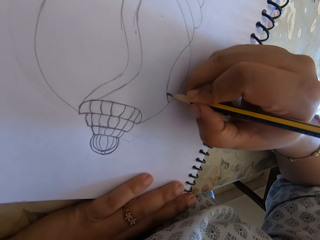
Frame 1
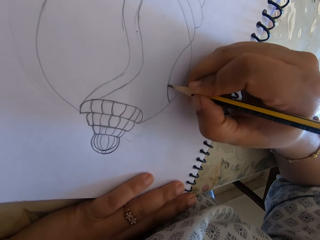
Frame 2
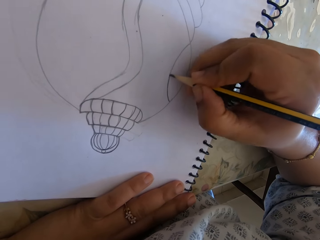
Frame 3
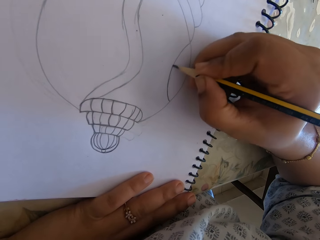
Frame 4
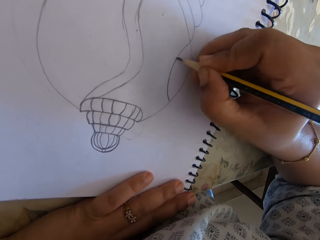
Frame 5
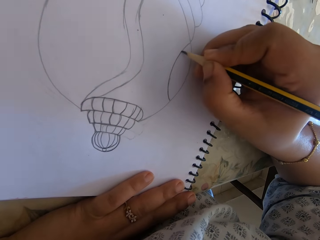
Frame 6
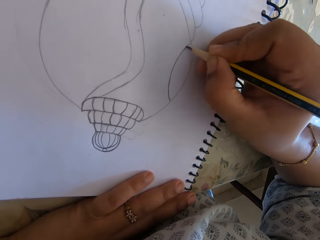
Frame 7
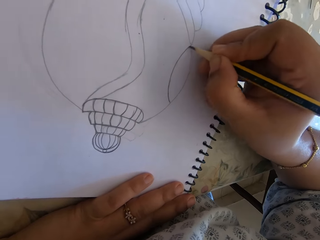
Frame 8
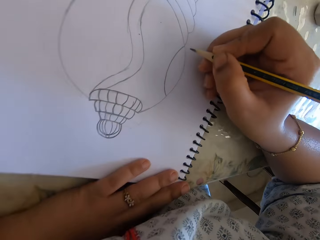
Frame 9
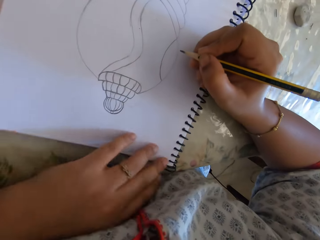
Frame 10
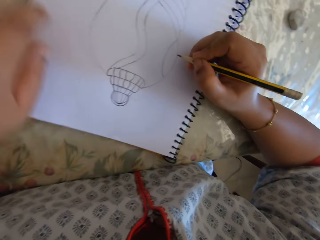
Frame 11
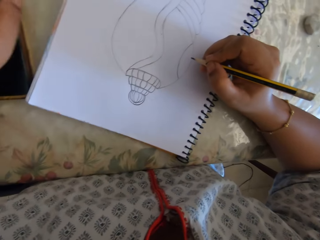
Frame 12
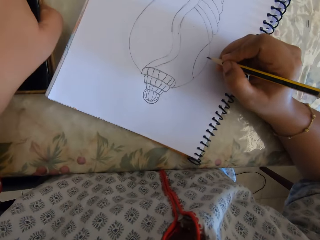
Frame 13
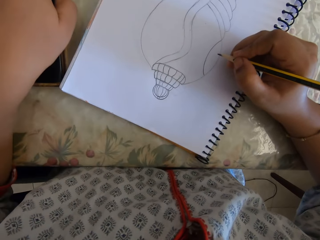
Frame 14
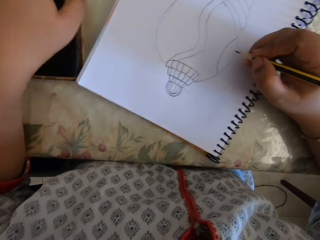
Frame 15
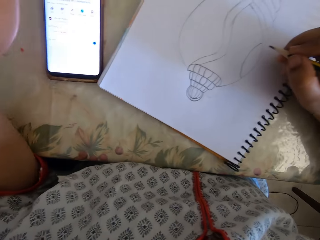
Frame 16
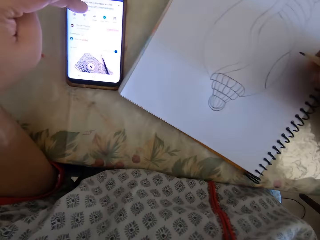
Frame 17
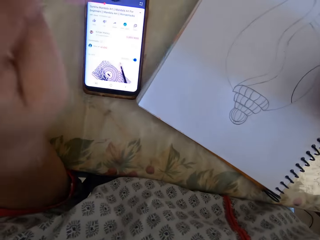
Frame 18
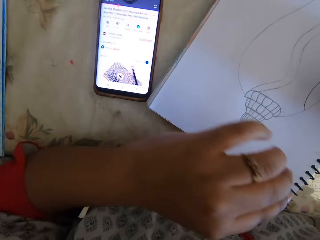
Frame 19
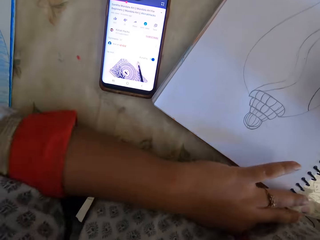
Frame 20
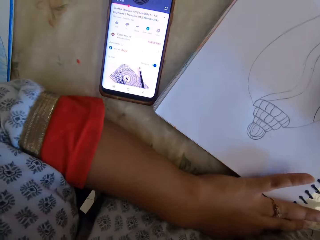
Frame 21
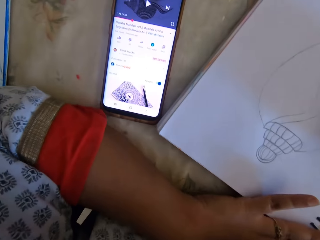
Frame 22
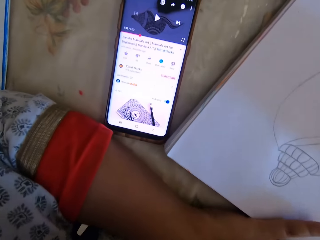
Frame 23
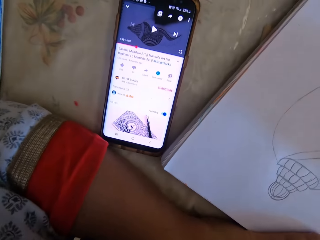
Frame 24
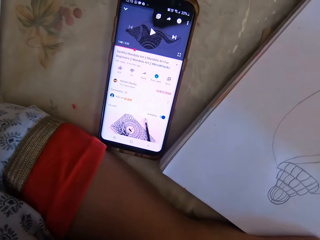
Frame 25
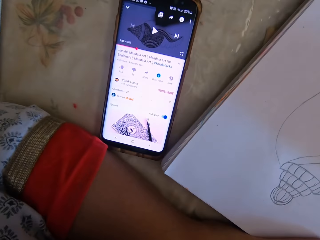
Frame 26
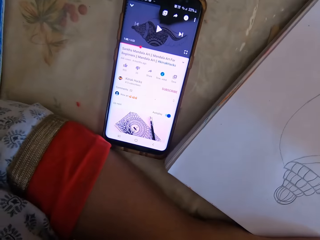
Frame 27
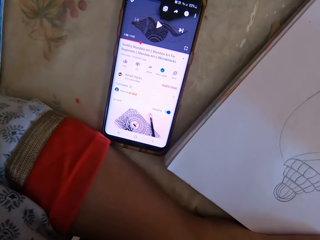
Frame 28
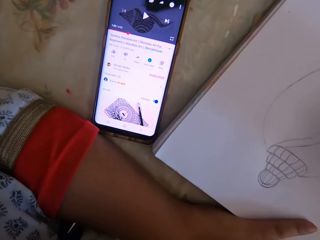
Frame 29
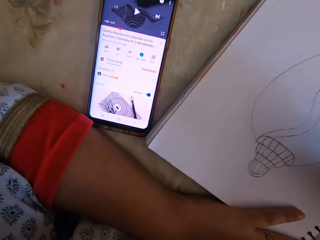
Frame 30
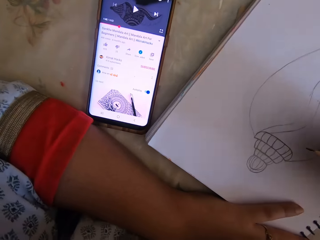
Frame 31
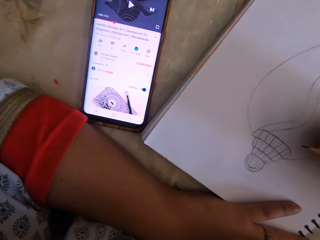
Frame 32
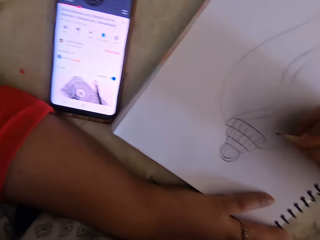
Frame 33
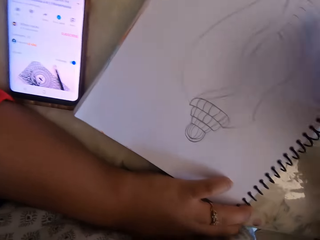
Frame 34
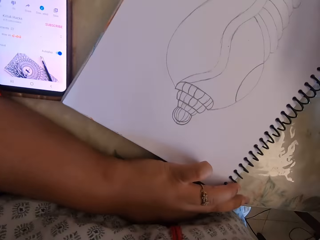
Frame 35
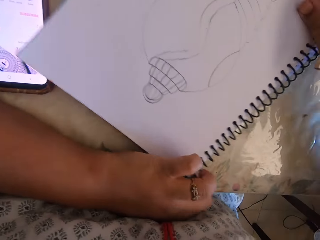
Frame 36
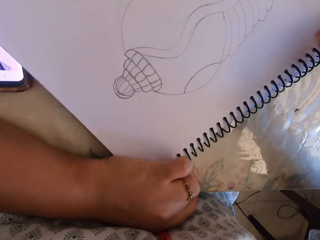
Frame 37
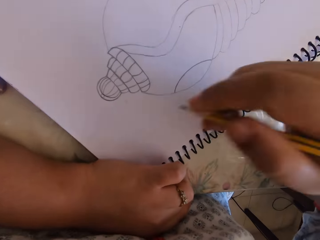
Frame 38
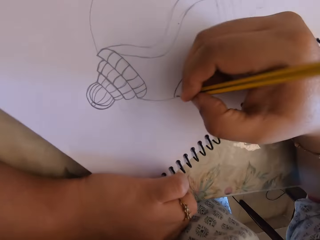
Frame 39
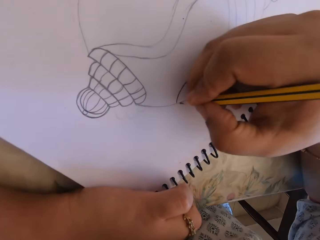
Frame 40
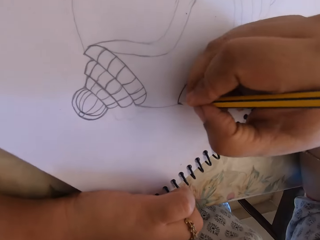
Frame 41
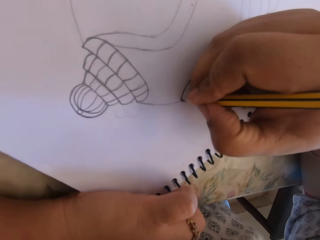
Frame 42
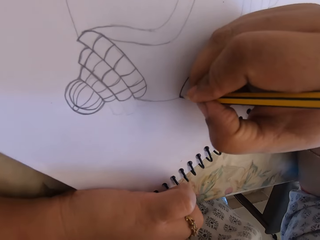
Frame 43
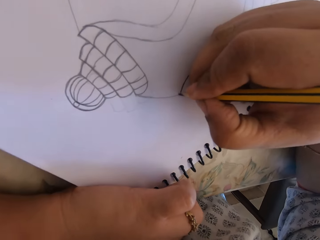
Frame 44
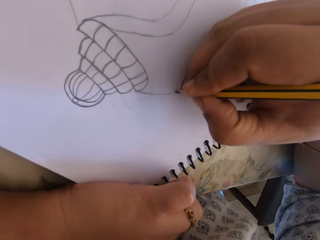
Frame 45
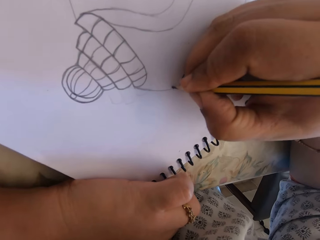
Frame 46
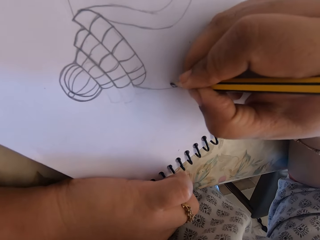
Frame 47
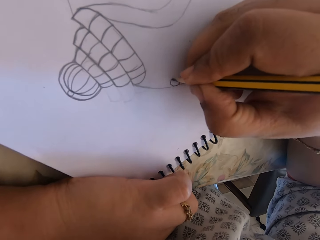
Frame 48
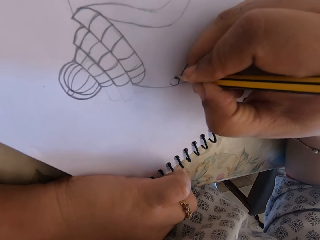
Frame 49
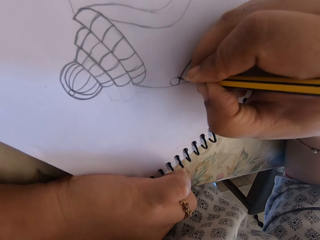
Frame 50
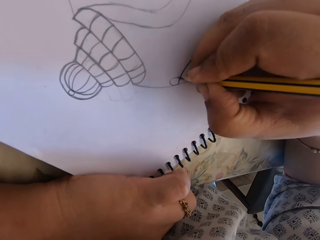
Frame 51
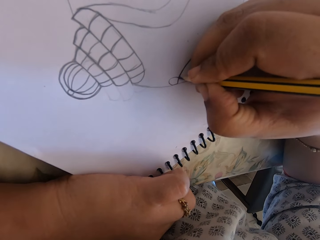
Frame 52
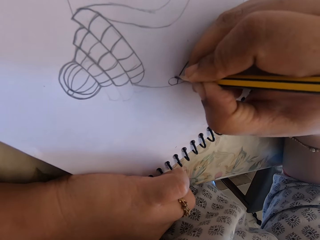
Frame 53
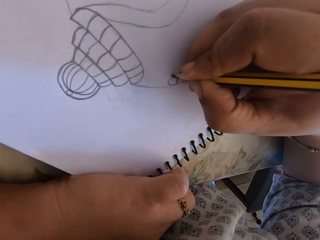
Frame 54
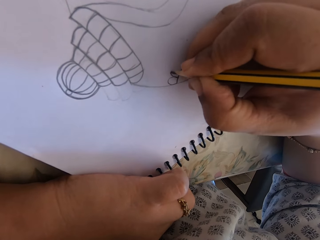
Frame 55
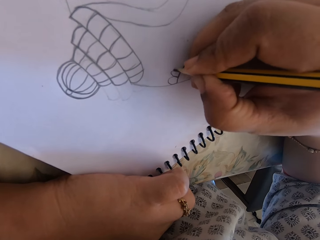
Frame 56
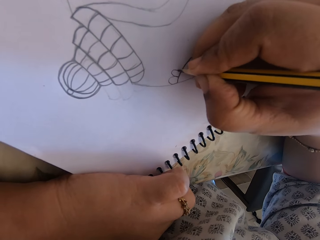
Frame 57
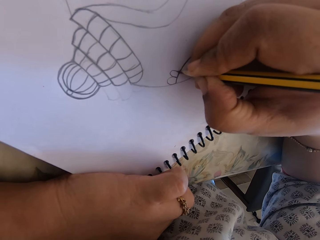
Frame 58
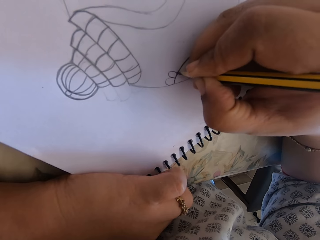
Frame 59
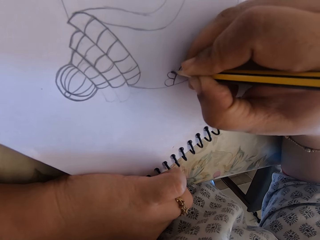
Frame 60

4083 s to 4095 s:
The camera wearer holds the phone. They switch the phone on. They touch the phone. They swipe on the phone's screen. They turn the book. They write. They draw on the book with the pencil.

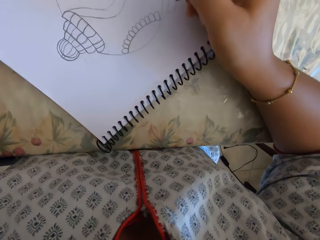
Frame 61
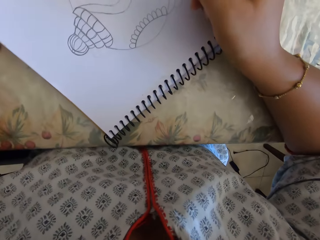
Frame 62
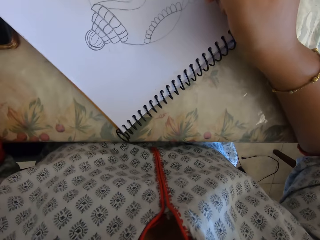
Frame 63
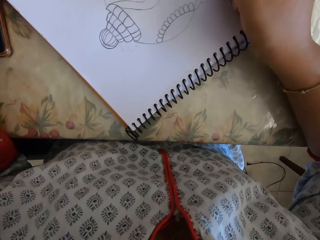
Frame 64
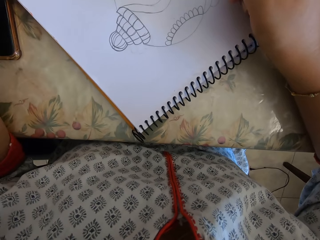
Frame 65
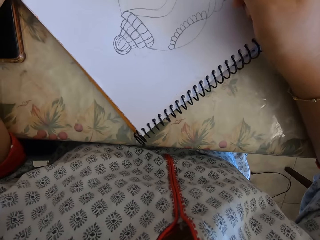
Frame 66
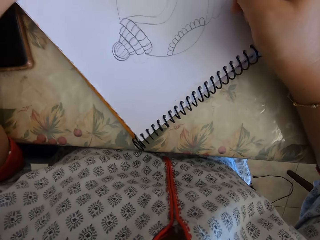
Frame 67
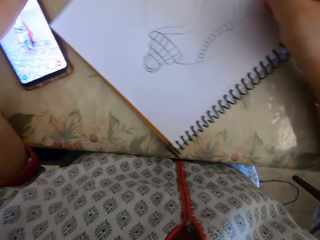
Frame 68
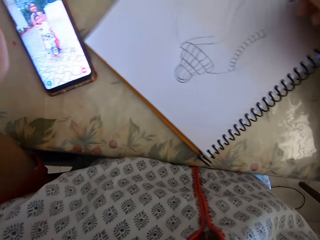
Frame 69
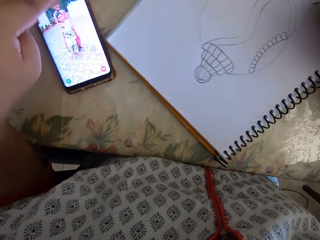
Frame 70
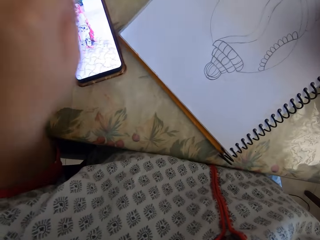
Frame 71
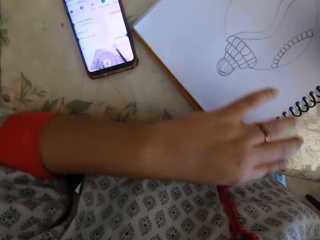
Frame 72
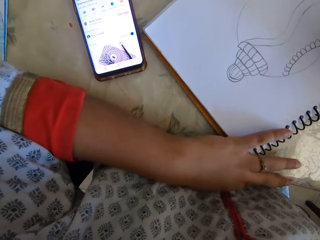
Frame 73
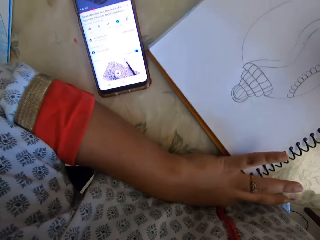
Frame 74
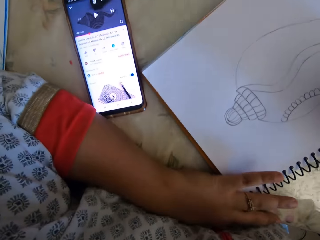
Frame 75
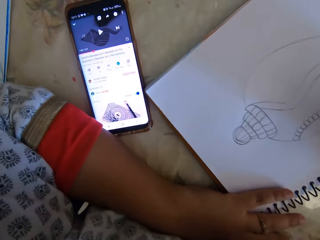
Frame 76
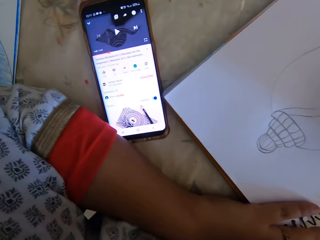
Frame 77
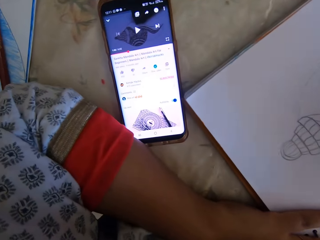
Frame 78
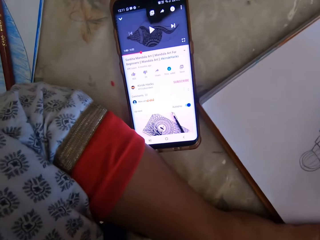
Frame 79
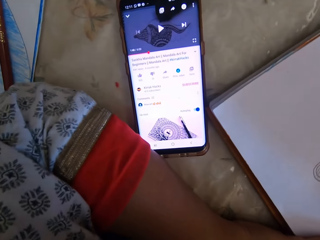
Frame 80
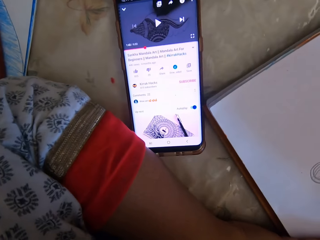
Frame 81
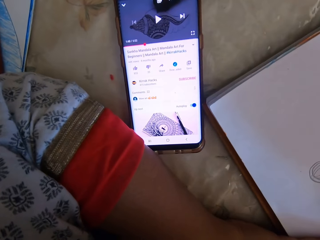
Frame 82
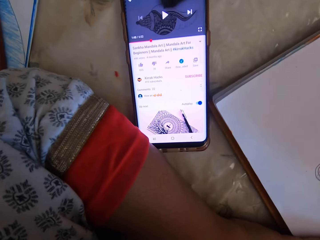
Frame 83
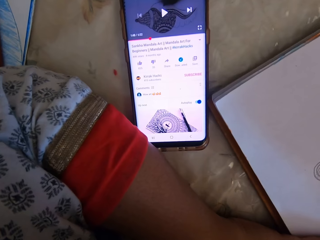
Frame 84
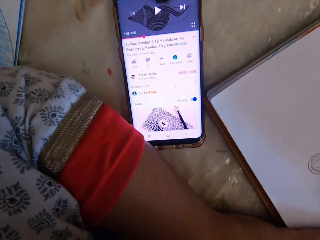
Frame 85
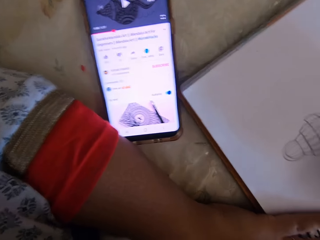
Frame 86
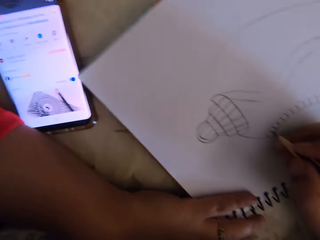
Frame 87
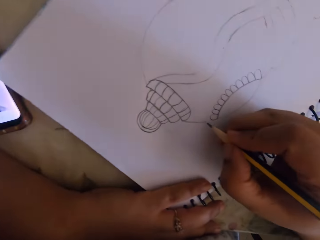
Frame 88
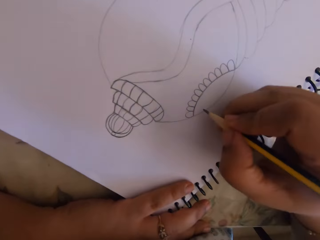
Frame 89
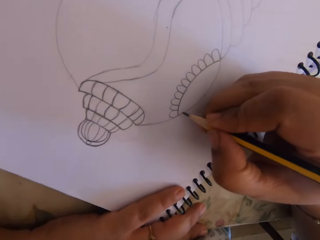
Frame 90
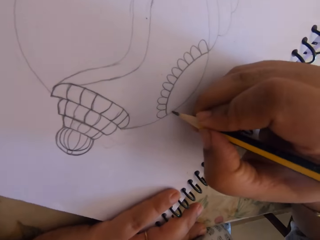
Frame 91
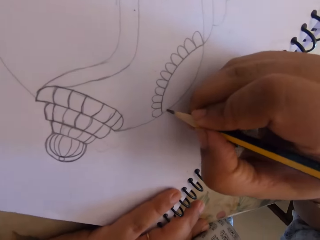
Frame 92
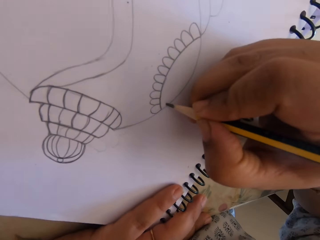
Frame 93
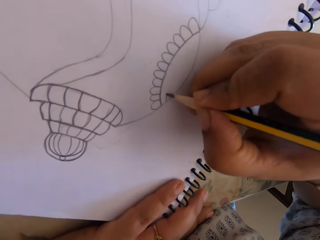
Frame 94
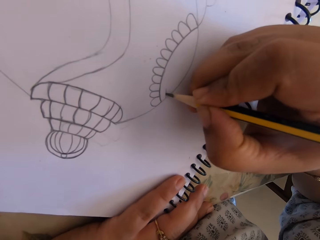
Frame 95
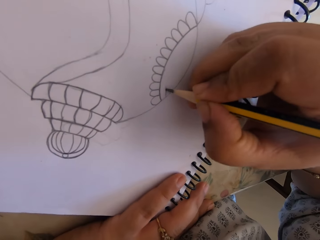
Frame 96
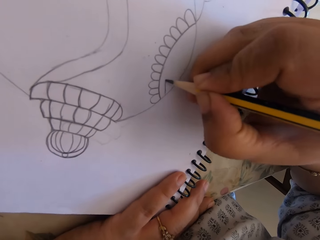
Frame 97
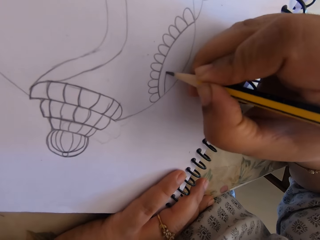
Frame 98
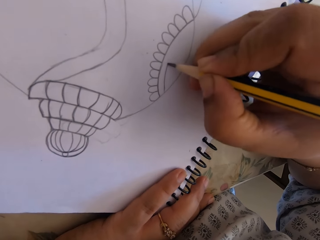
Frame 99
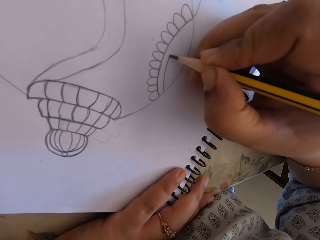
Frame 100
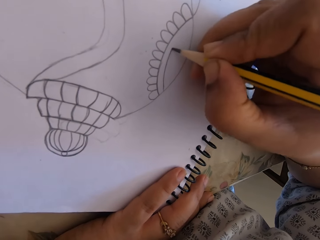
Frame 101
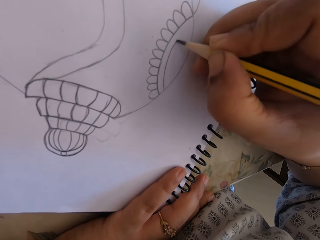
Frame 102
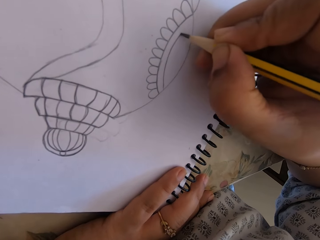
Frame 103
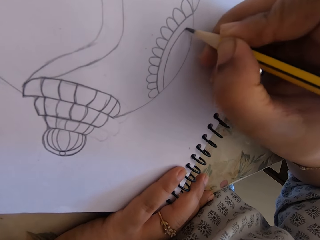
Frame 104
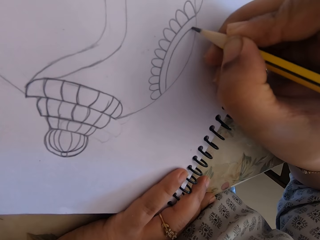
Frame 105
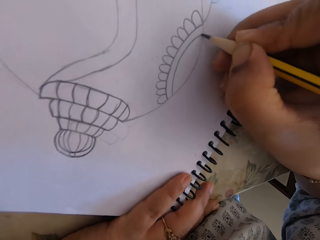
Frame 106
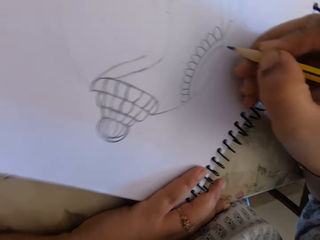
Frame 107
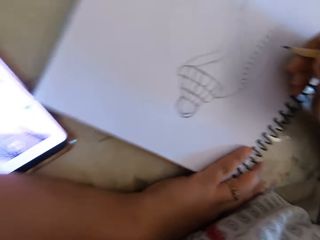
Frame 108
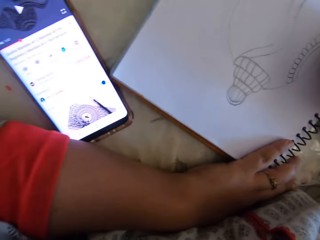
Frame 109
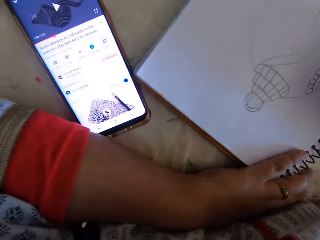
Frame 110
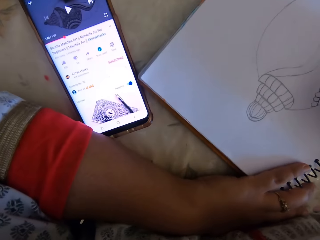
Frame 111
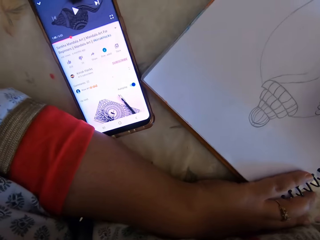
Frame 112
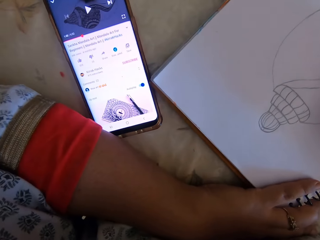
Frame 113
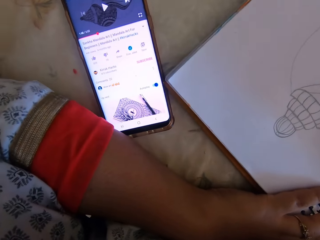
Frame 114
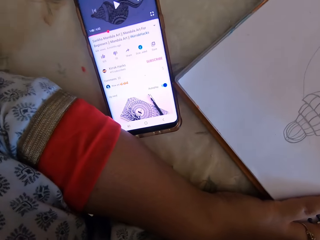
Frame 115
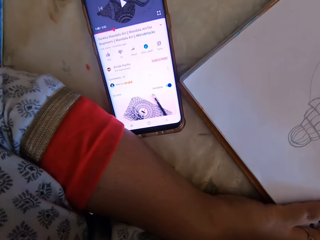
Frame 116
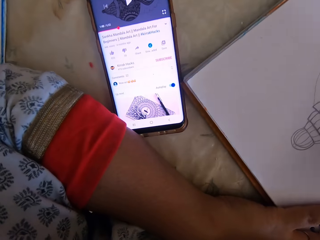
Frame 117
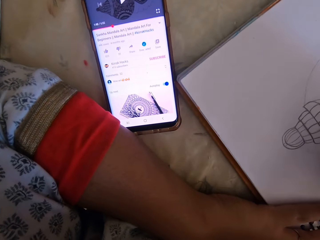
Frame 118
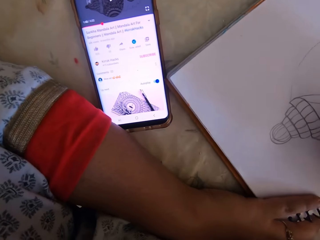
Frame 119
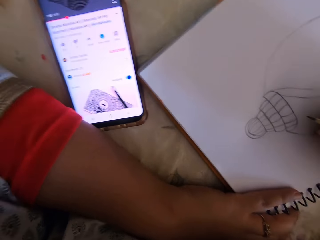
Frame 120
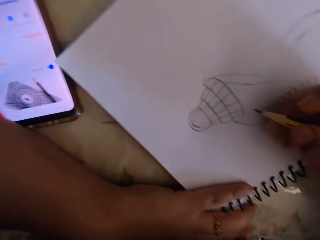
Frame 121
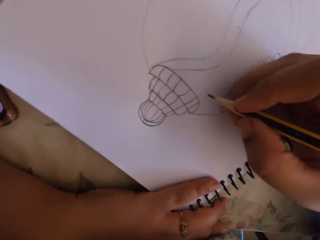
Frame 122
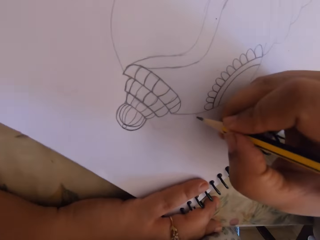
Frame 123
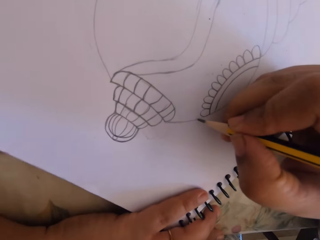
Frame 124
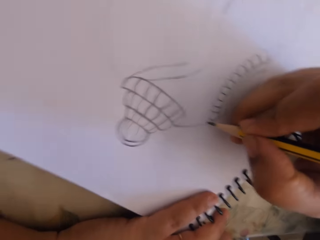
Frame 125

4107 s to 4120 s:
The camera wearer switches the phone on. They swipe on the phone's screen. They look at the phone. They touch the phone. They draw on the book with the pencil. They write. They look at the phone.
